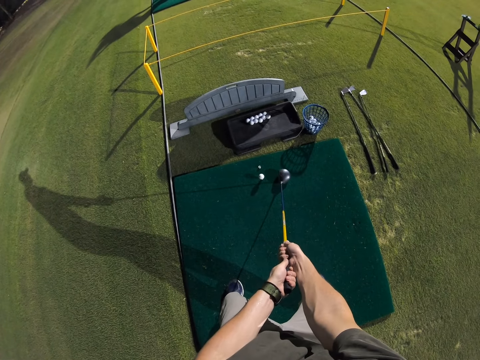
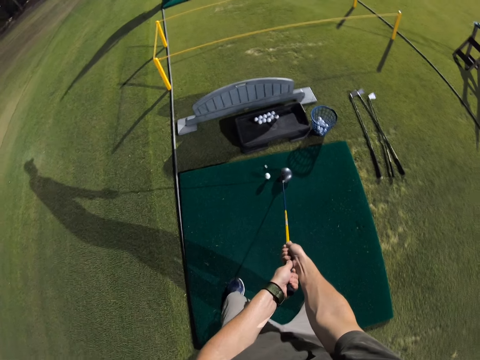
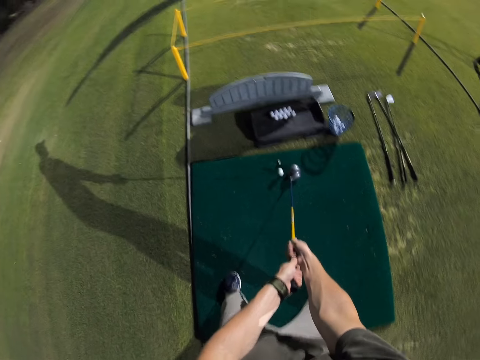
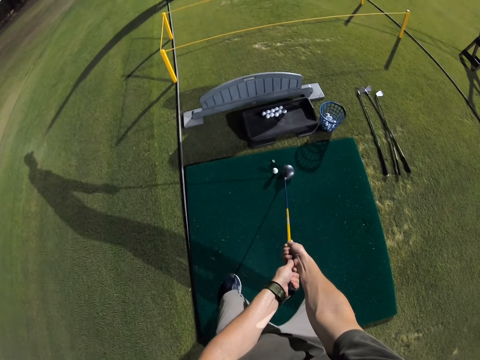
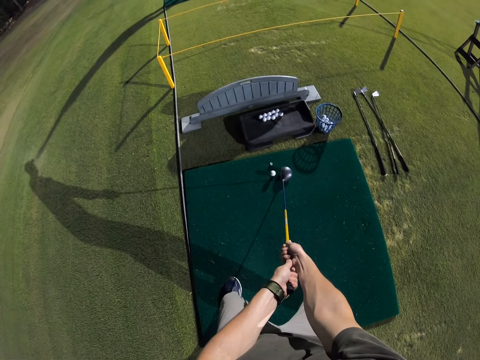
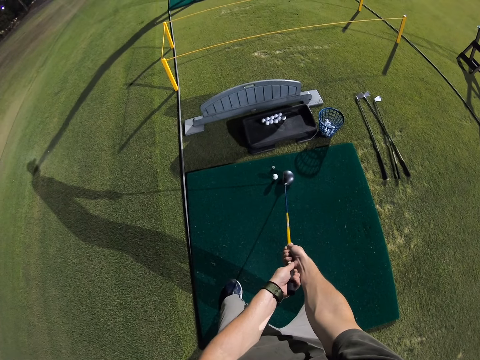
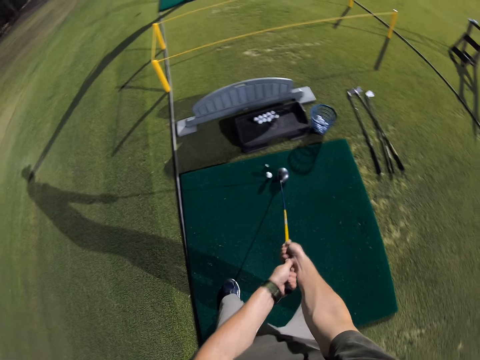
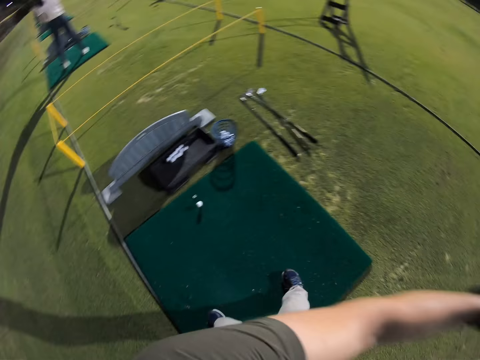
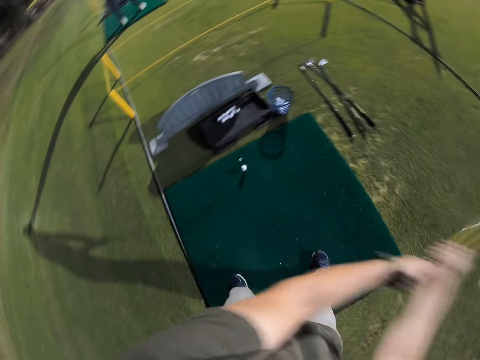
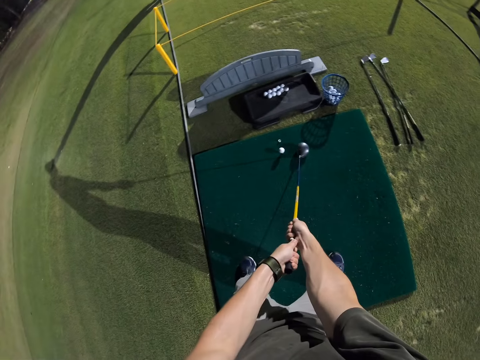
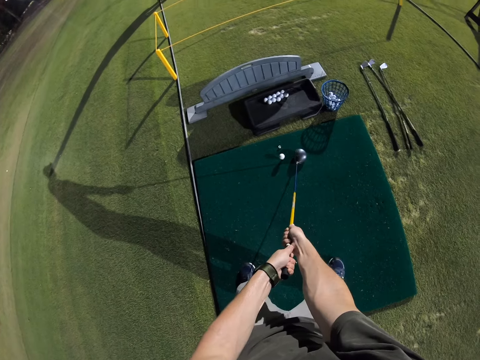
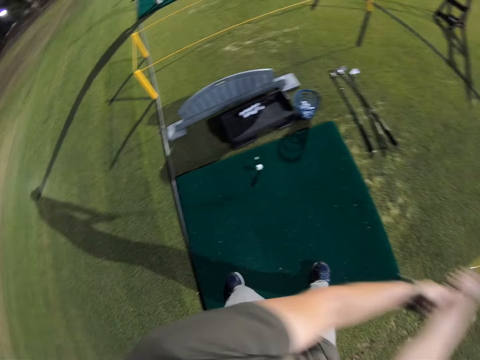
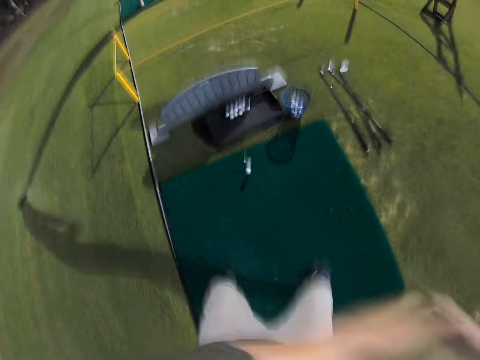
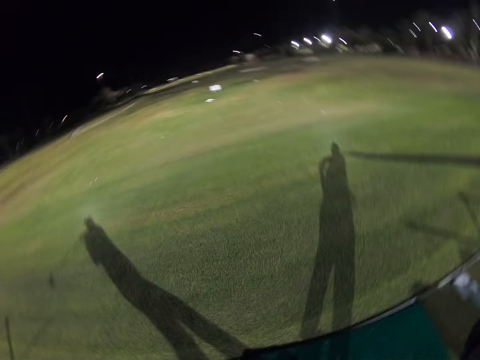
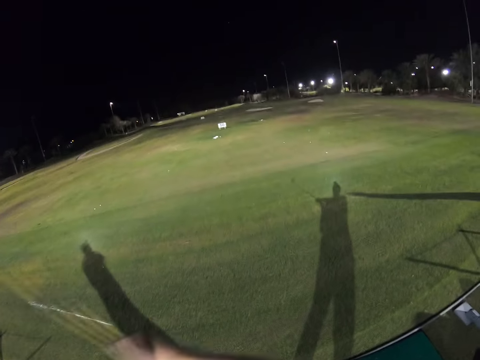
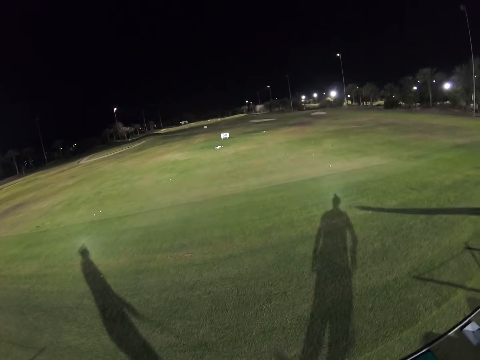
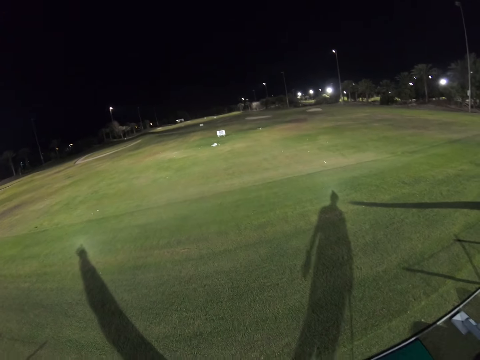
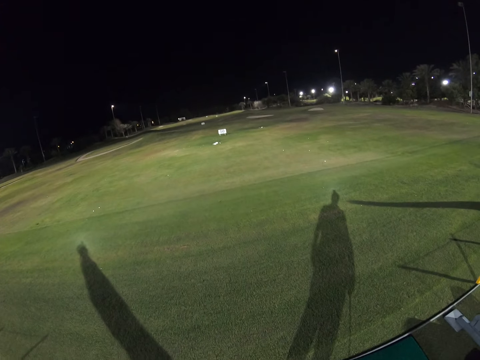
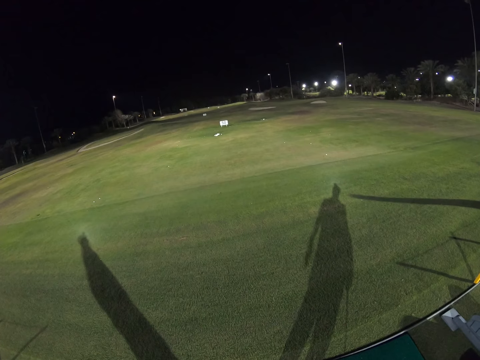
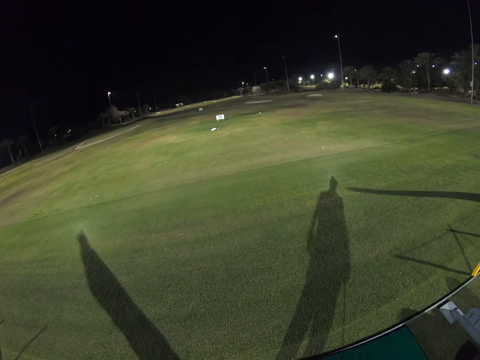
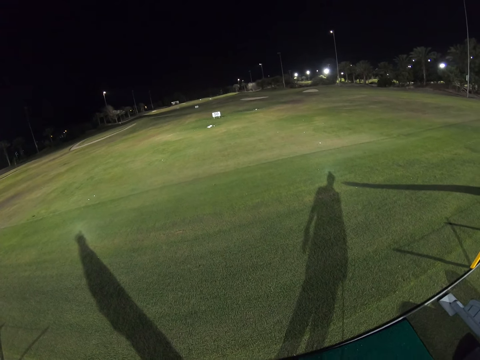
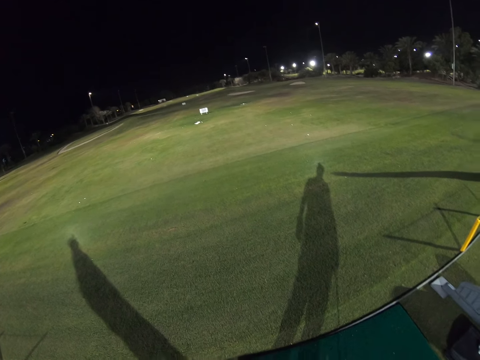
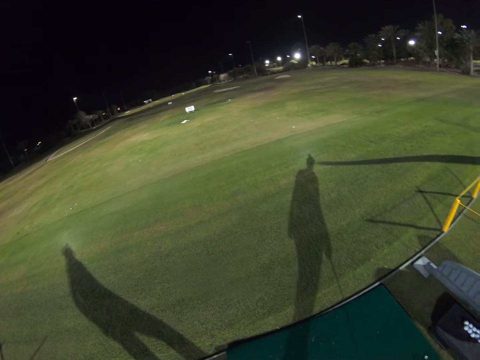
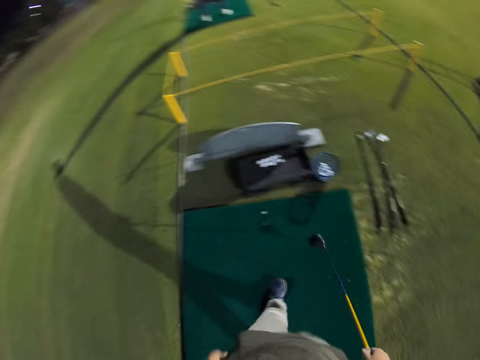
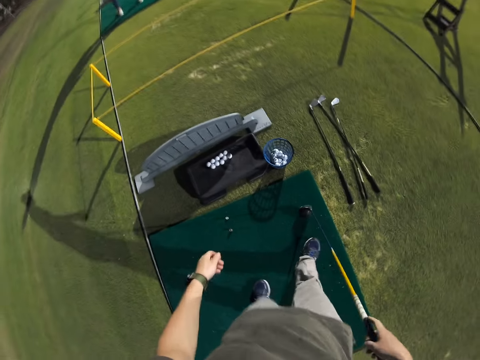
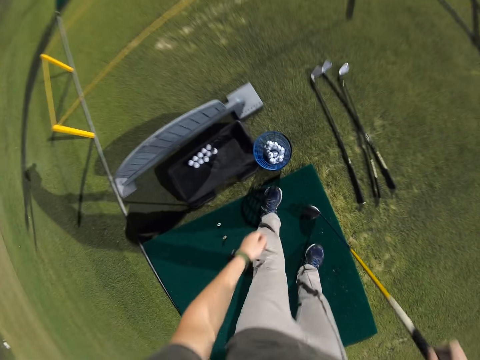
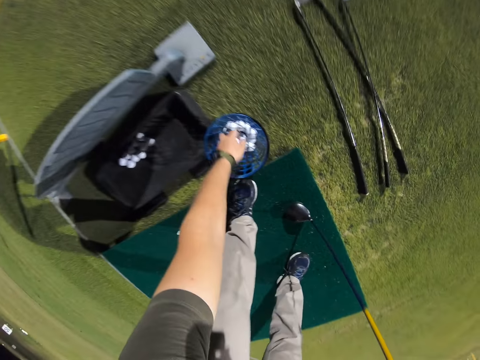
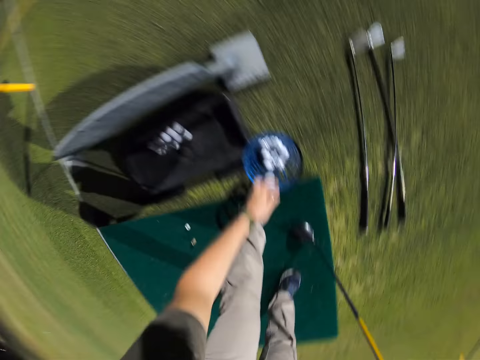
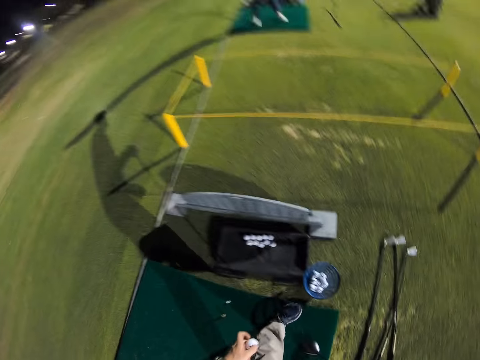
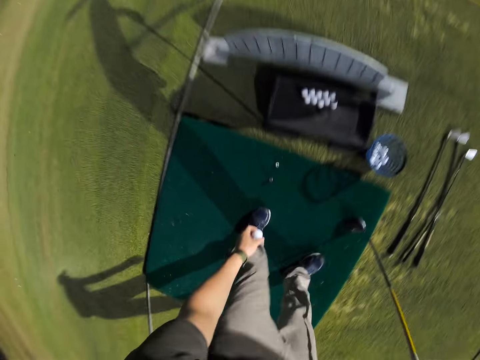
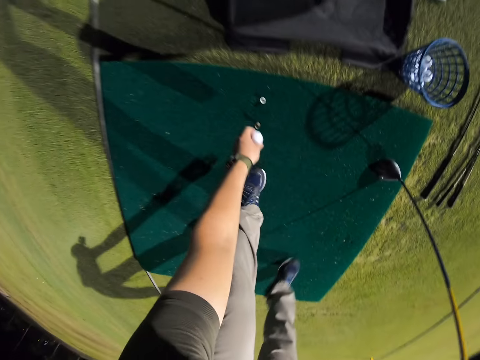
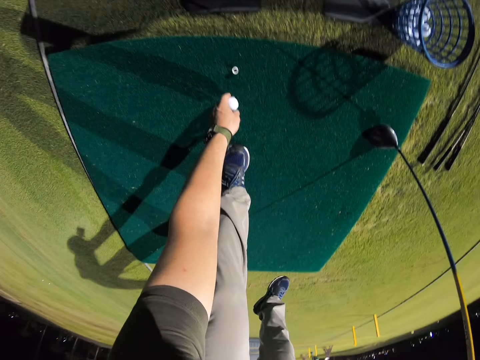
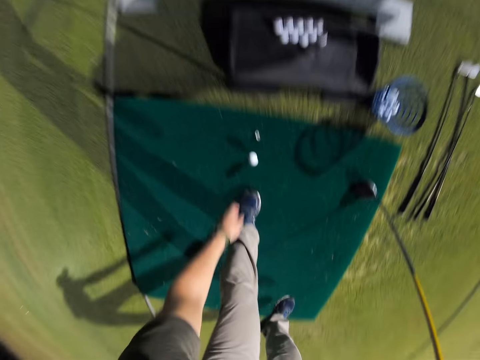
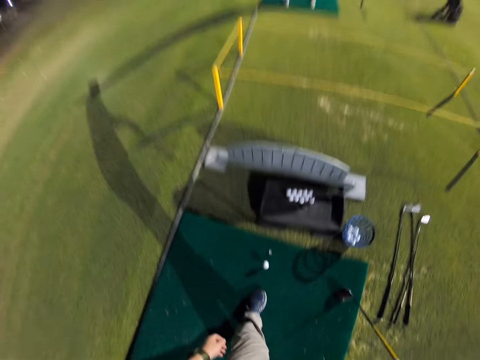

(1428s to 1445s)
The camera wearer raises the golf club. They hold the golf club towards the ball. They raise the golf club. They hold the golf club towards the ball. They raise the golf club. They hit the golf ball with the golf club. They look around. They look around again. They pick up a golf ball. They put the golf ball down.

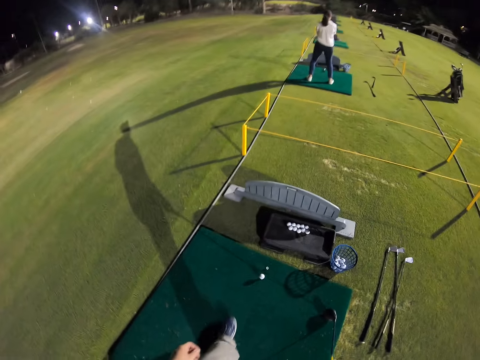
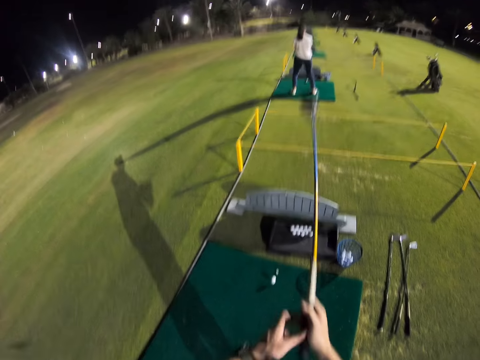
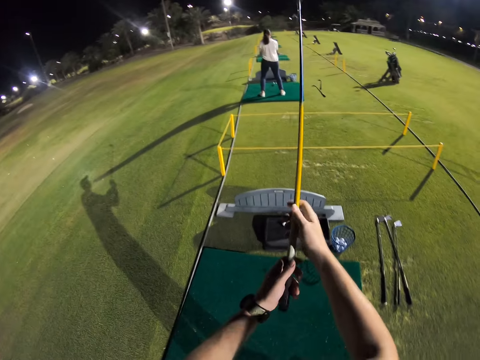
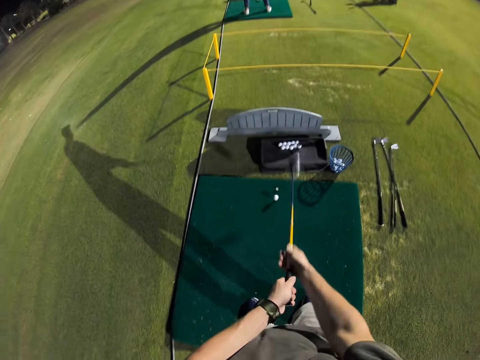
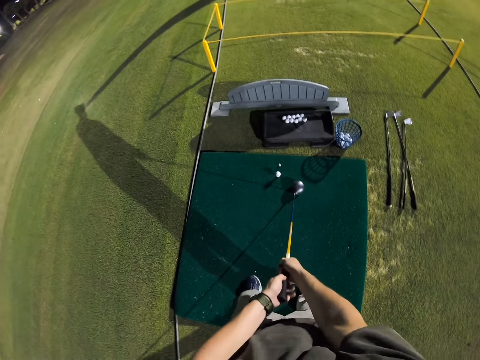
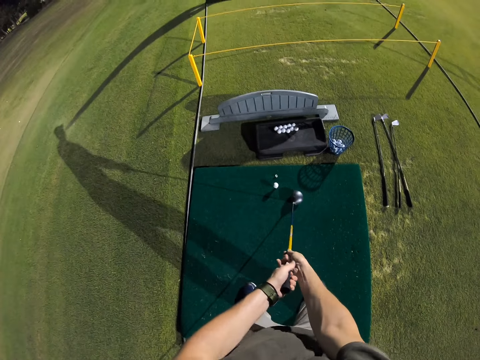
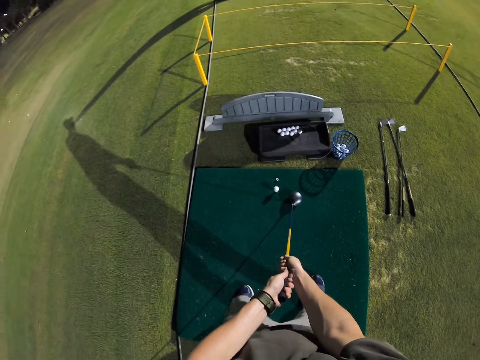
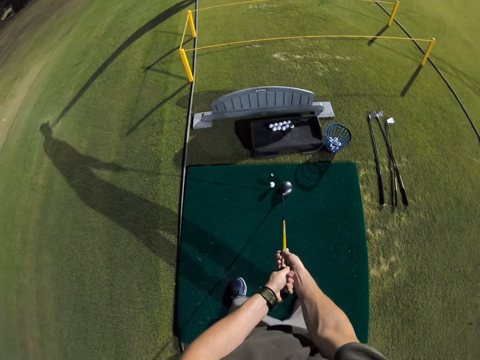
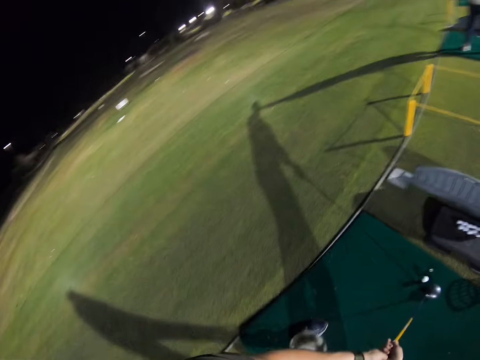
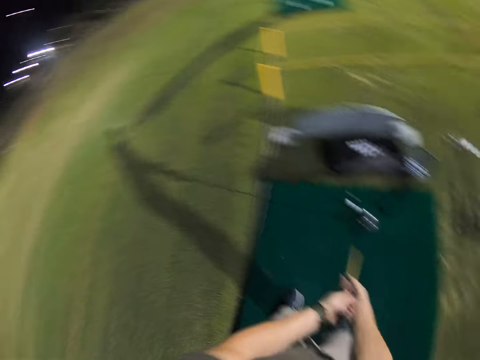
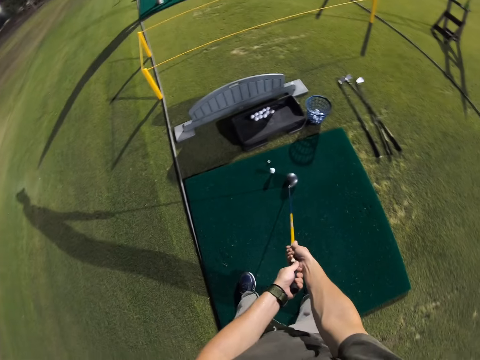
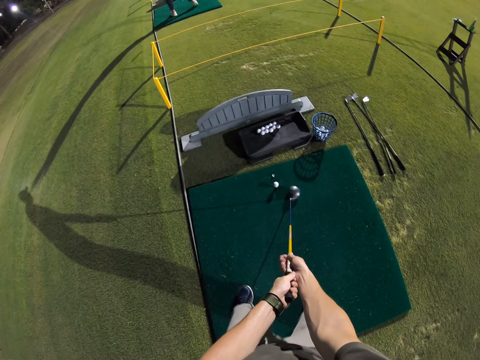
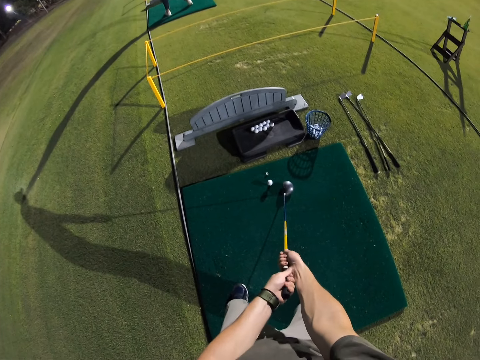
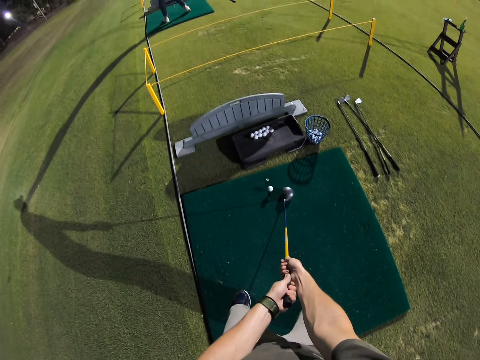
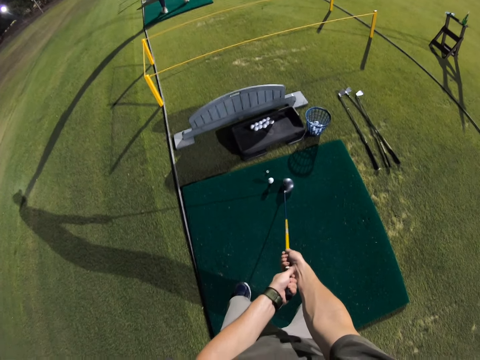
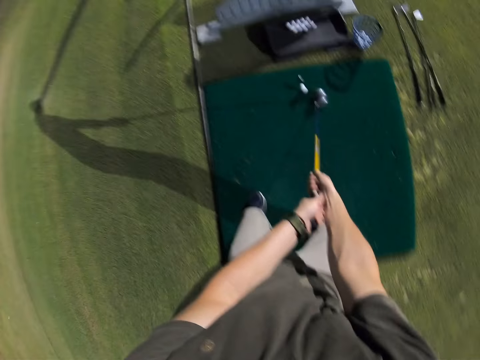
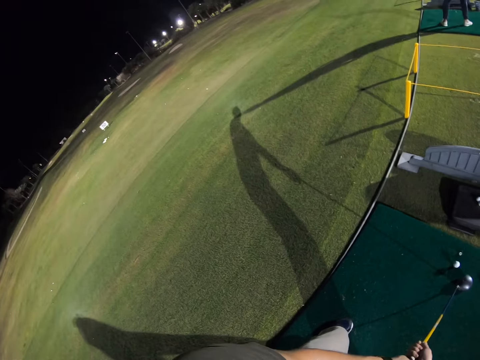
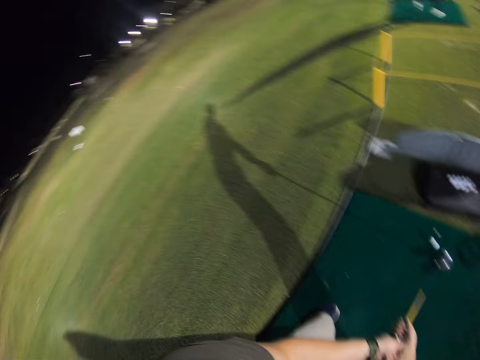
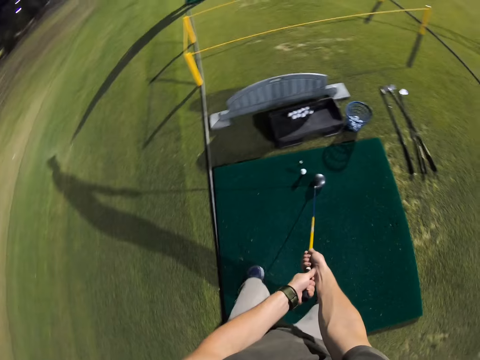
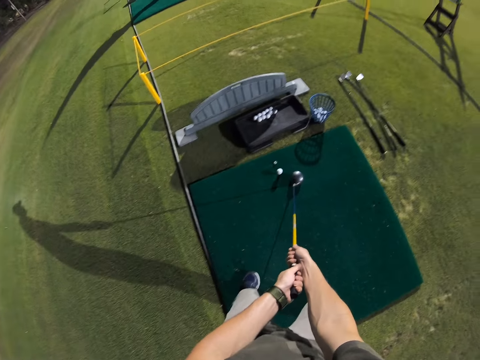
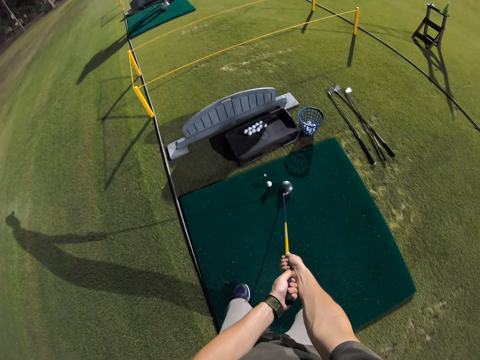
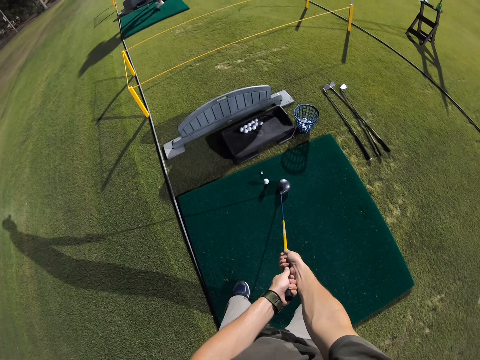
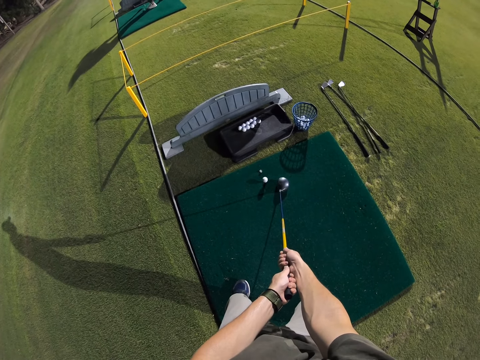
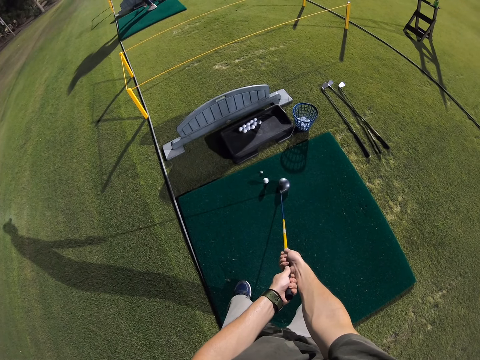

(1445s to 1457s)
The camera wearer raises the golf club. They point the golf club towards the golf ball.
